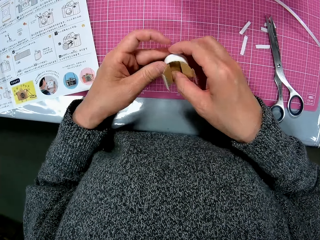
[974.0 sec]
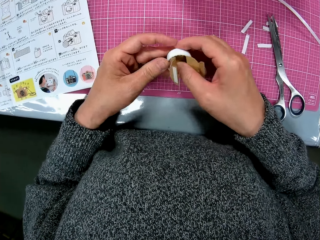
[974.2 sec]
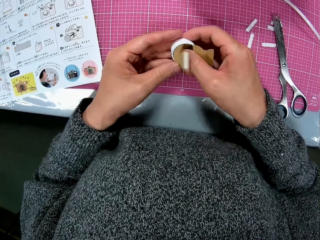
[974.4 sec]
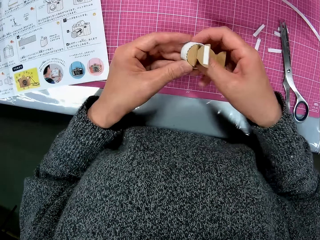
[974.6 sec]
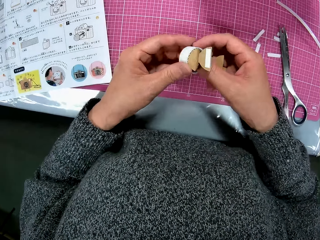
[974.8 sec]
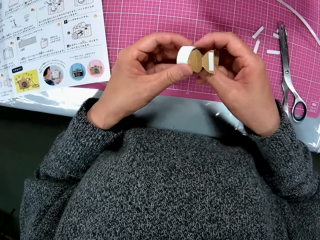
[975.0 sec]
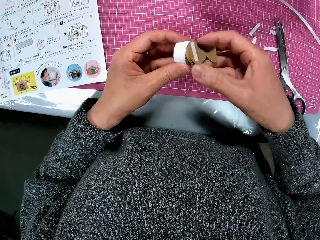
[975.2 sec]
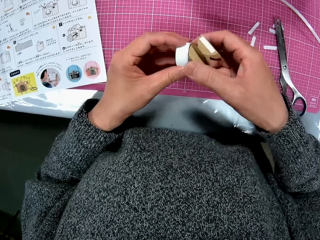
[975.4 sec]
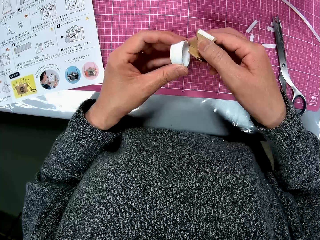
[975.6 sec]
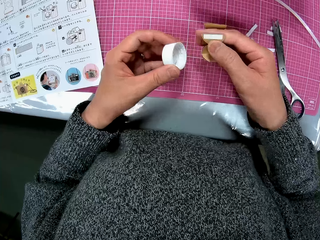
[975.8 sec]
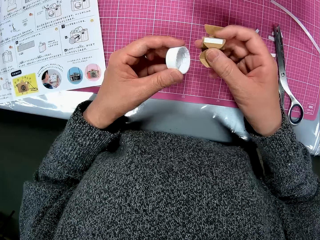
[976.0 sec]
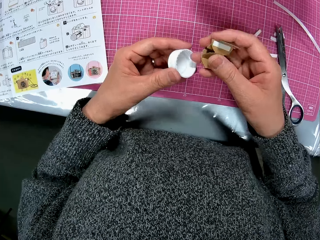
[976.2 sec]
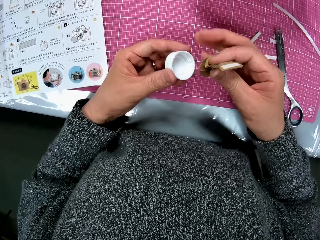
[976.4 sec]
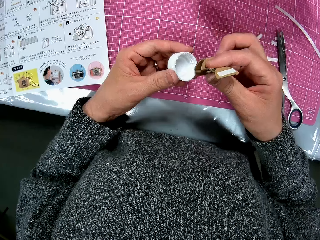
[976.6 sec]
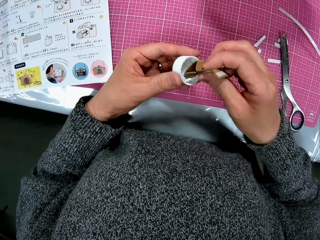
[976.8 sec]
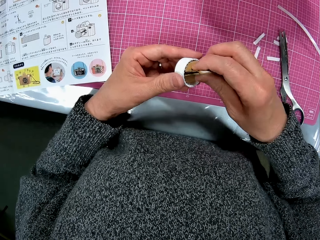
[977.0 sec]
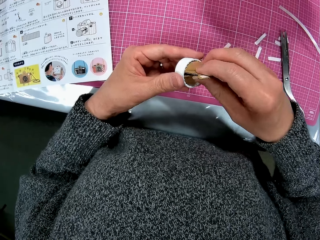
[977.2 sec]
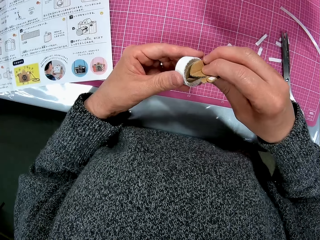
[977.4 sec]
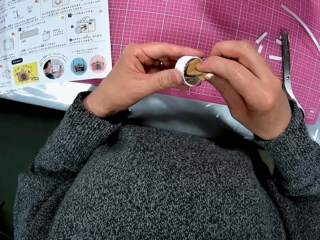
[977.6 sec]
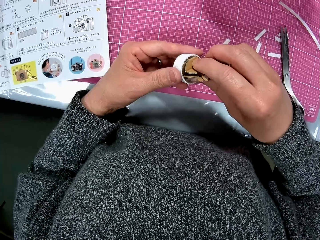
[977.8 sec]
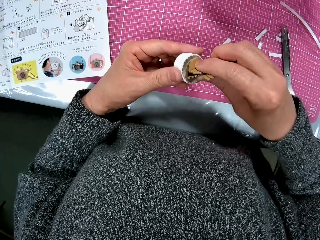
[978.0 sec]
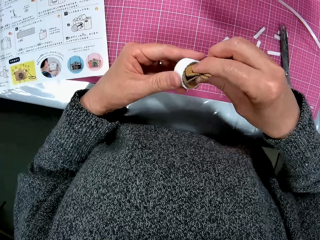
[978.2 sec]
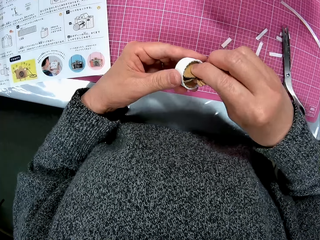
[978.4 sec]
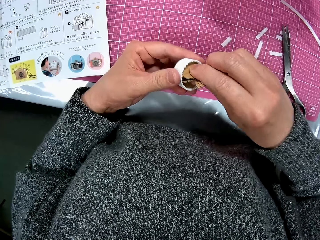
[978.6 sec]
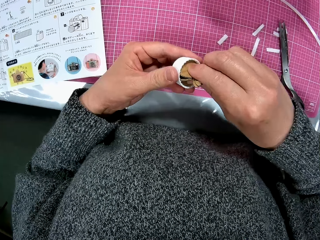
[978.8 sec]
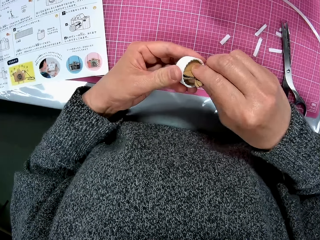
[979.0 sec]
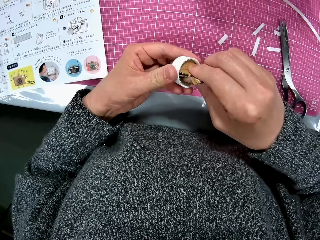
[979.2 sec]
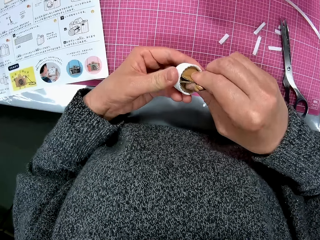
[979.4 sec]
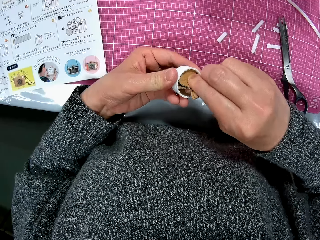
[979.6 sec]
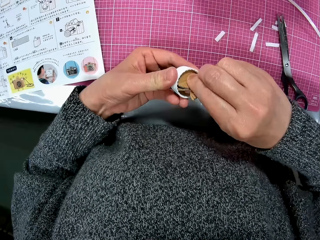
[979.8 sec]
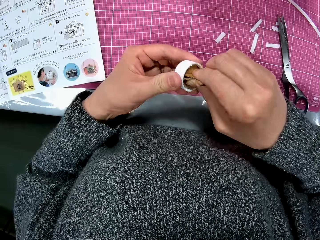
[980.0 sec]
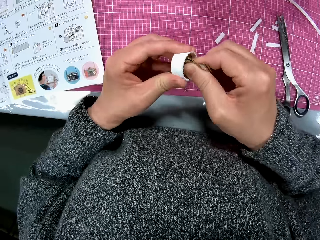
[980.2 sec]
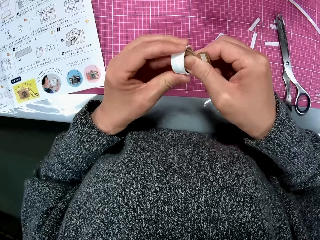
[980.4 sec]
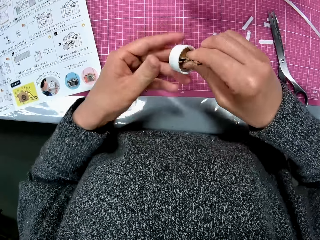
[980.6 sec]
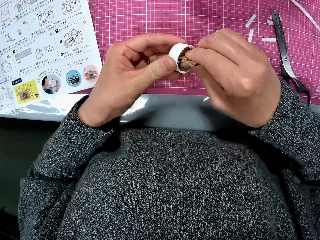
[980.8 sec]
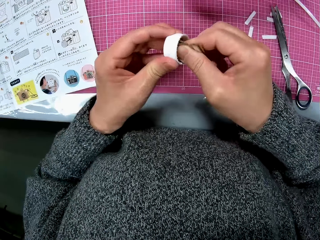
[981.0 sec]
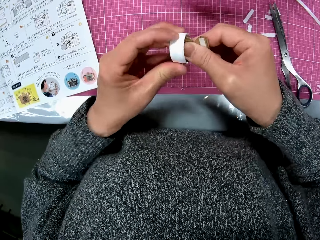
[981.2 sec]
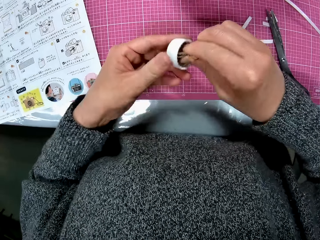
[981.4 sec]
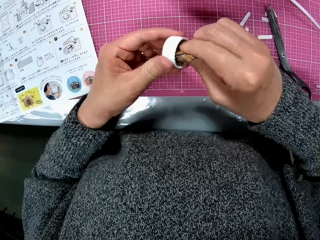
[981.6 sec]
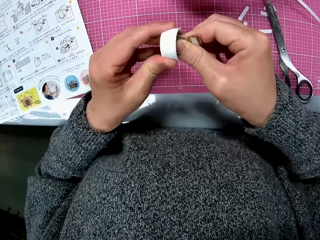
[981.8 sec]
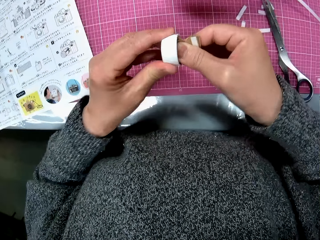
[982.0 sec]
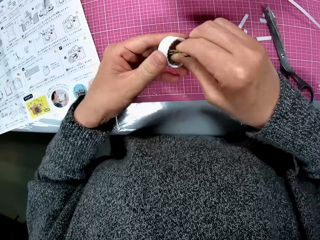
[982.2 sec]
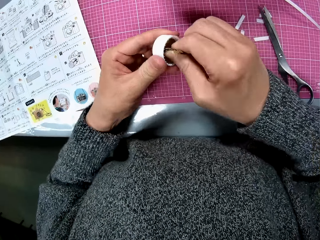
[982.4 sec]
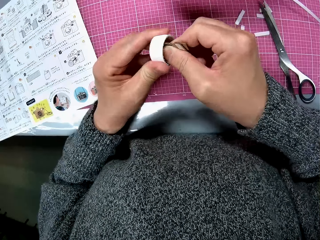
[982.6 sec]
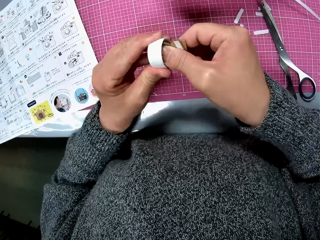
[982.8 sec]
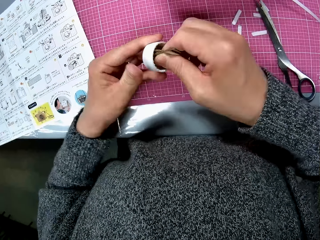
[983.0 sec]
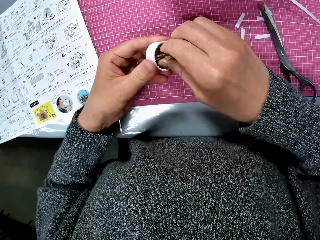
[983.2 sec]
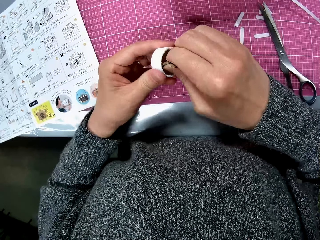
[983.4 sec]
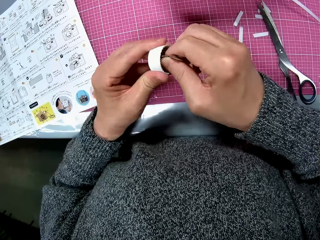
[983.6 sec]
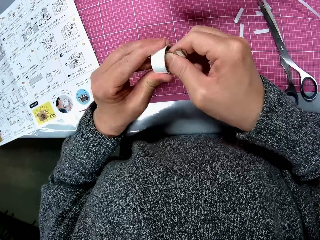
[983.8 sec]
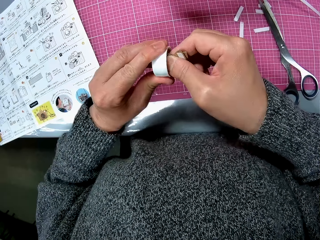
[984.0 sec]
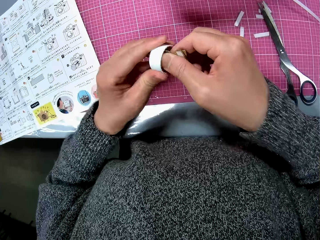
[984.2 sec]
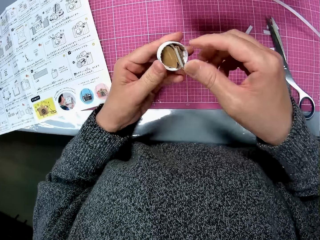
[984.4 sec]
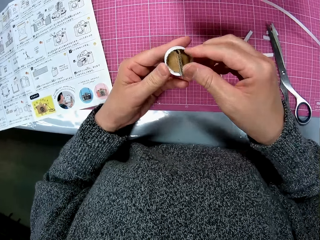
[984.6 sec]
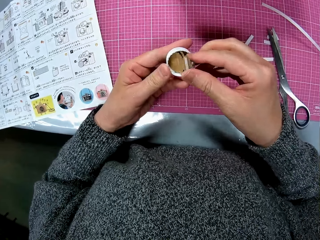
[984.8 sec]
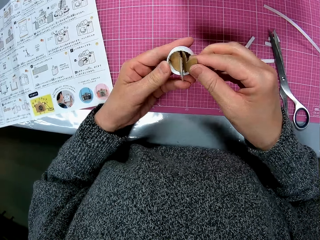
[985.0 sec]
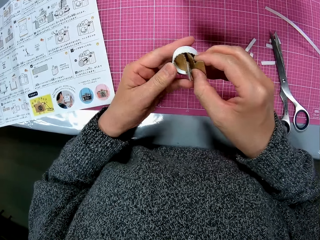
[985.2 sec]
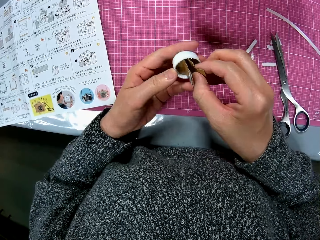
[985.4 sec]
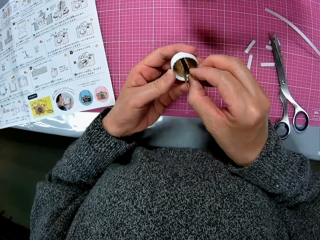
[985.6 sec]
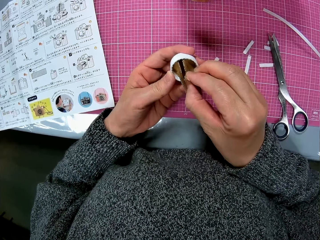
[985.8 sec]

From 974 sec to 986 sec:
The camera wearer removes the piece of cardboard from the bottle cover. They put the piece of cardboard in the bottle cover. They turn the piece of cardboard in the bottle cover.

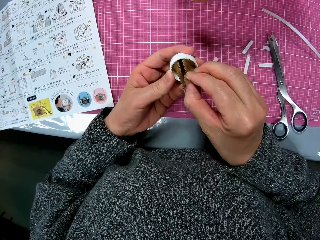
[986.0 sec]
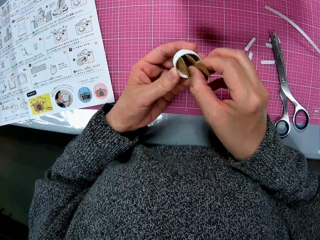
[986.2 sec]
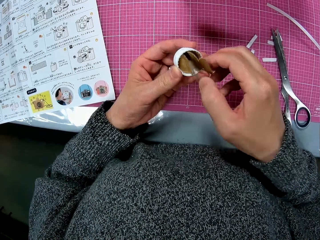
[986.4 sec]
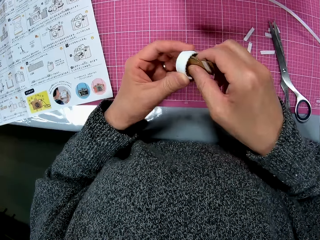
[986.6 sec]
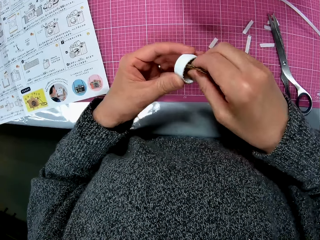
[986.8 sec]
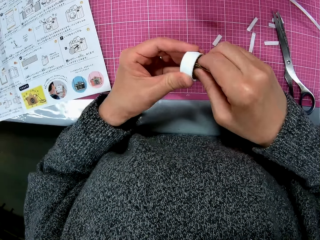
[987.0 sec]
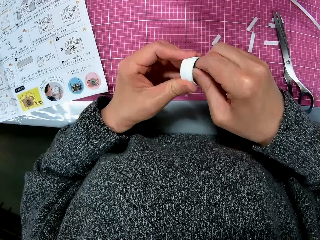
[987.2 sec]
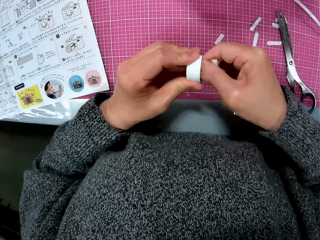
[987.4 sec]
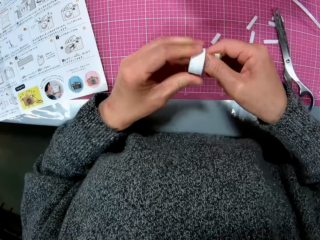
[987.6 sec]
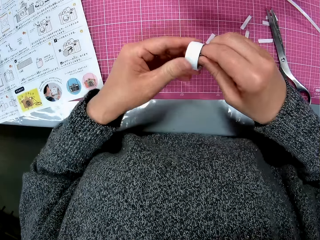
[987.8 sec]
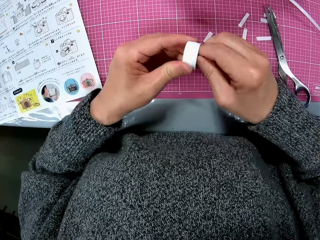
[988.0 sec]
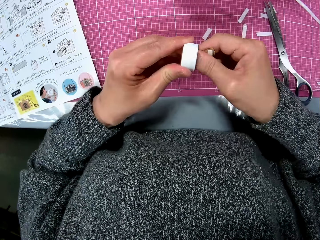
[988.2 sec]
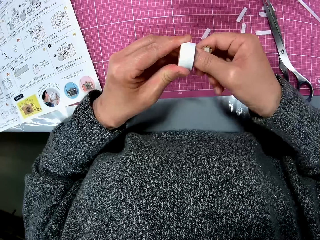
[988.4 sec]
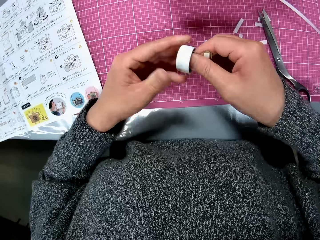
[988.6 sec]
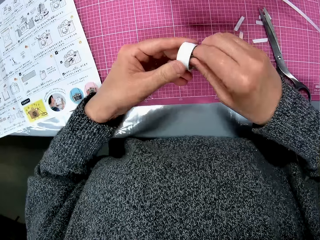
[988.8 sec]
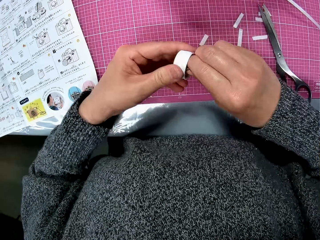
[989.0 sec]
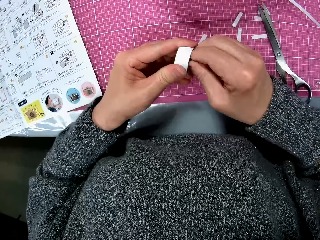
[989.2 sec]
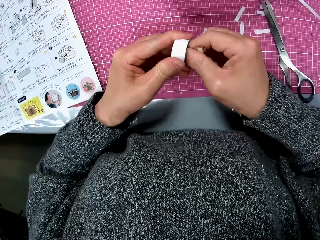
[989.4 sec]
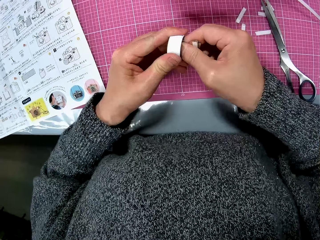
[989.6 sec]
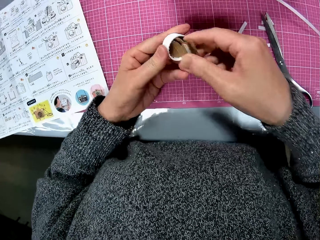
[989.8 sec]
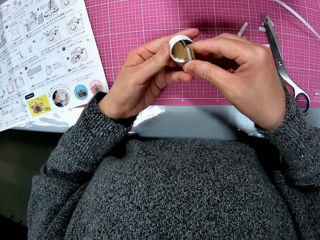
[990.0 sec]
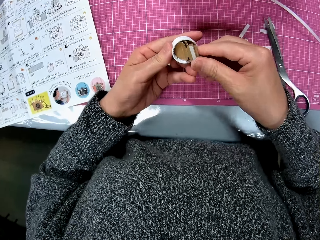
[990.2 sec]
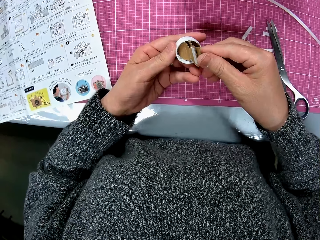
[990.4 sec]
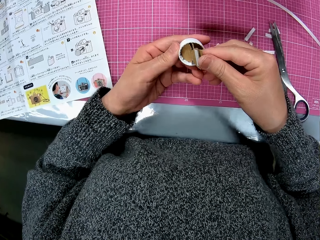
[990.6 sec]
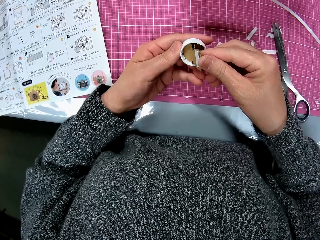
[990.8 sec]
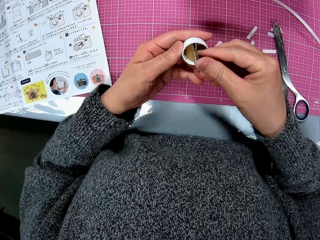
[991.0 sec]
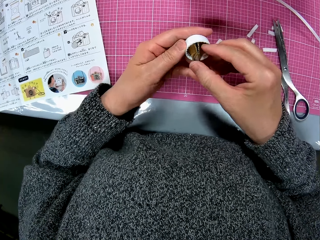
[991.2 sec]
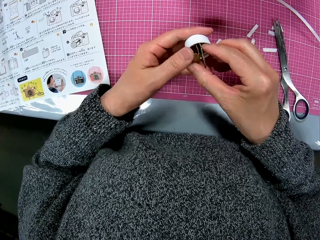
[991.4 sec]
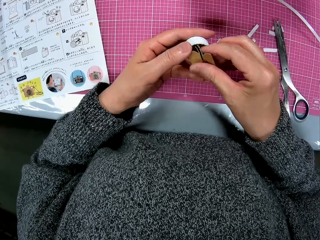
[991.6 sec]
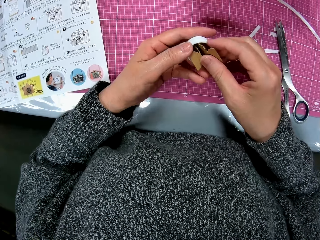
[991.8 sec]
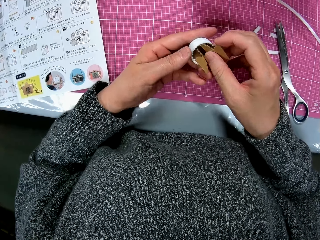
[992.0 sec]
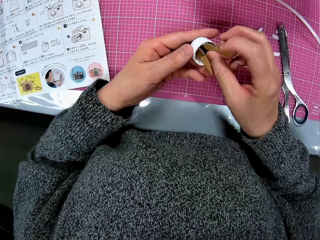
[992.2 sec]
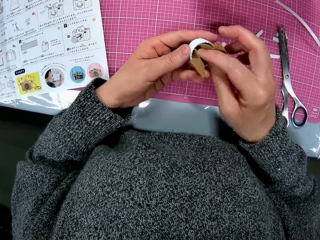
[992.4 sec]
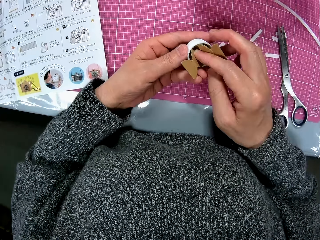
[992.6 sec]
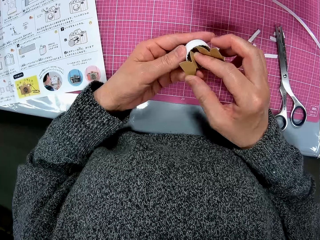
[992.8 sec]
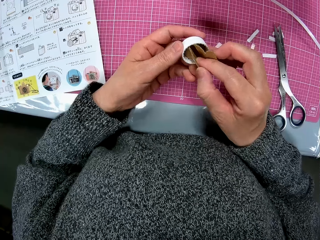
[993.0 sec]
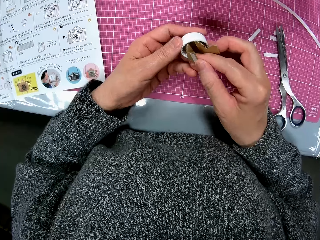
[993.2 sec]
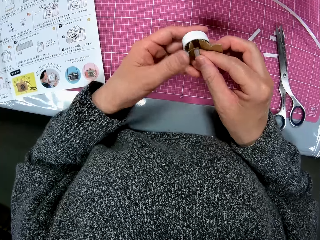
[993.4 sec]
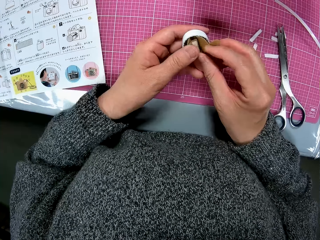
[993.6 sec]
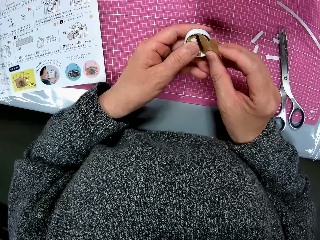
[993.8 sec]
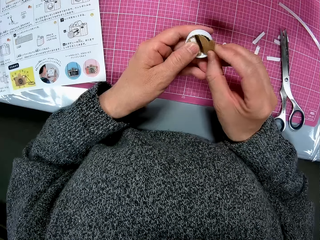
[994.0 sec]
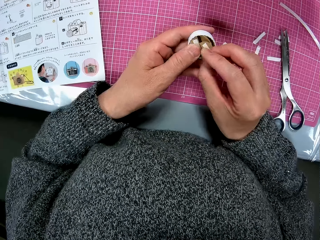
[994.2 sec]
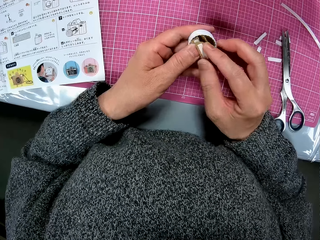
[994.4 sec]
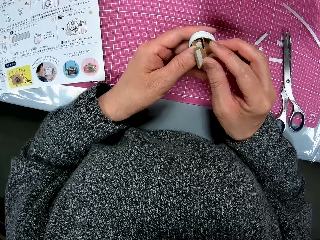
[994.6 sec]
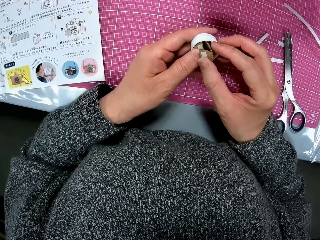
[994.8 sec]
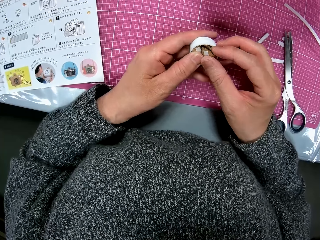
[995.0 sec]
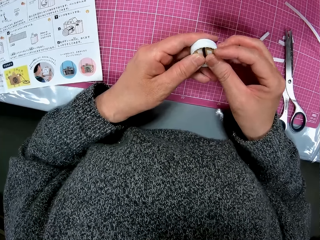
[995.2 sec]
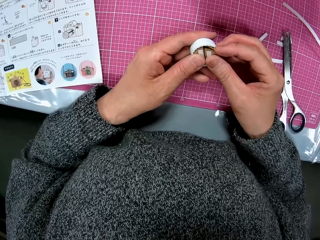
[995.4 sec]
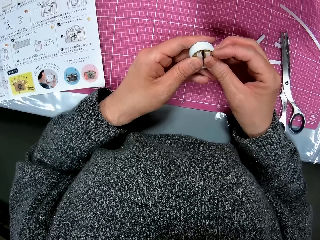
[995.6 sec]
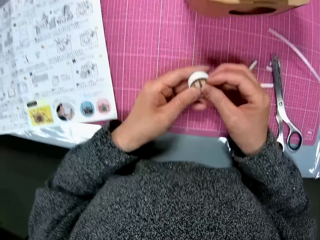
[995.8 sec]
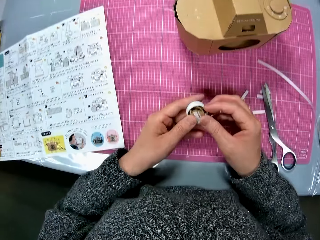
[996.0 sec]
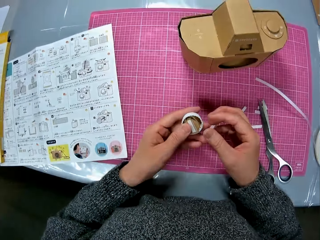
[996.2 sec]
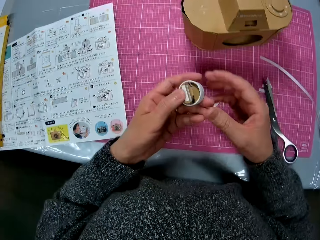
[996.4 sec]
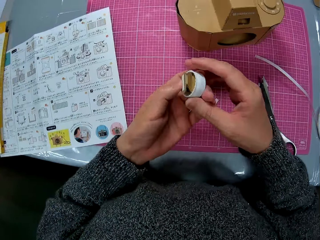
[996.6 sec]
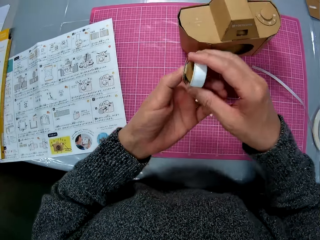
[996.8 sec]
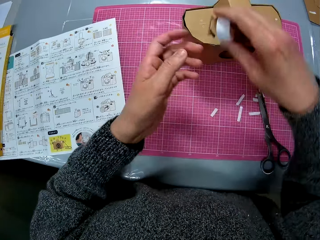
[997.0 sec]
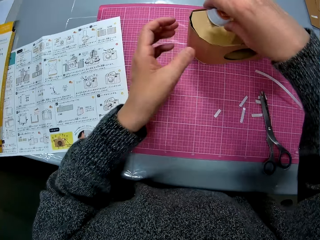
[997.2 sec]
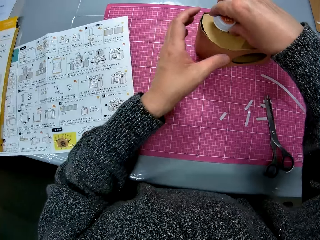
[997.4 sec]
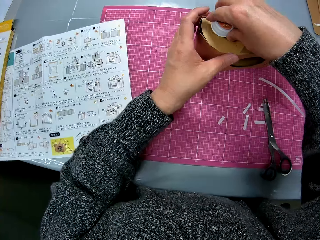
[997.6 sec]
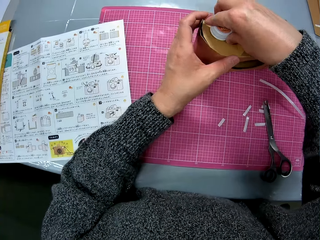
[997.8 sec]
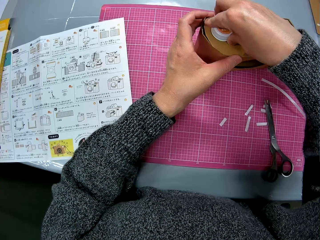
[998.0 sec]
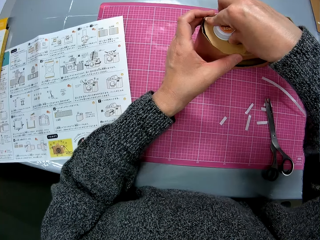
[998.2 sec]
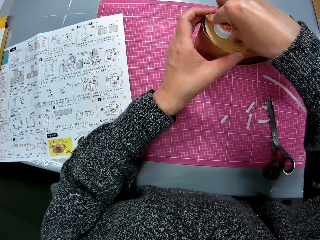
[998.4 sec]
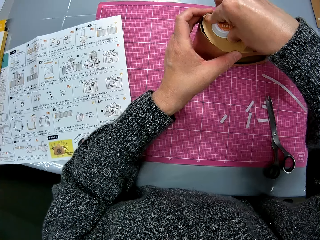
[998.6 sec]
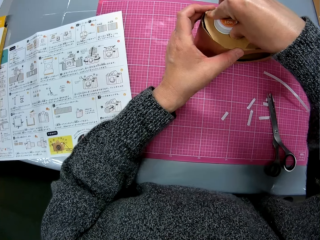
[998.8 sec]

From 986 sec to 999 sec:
The camera wearer folds the piece of cardboard in the bottle cover. They place the bottle cover and piece of cardboard on the cardboard camera model. They join the craft material.
